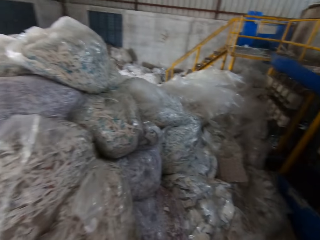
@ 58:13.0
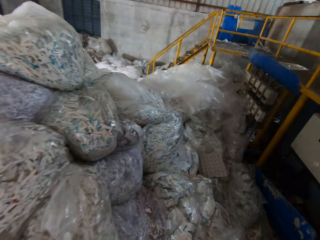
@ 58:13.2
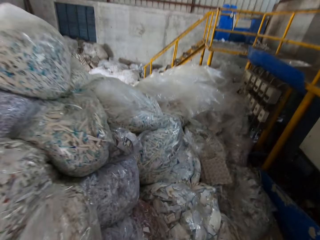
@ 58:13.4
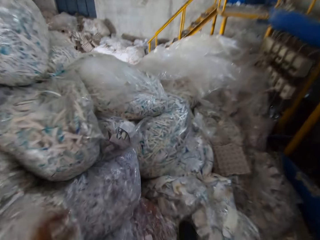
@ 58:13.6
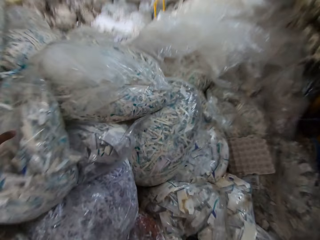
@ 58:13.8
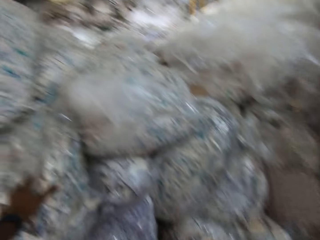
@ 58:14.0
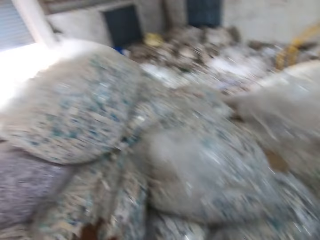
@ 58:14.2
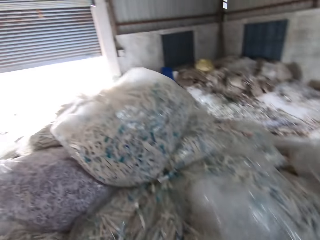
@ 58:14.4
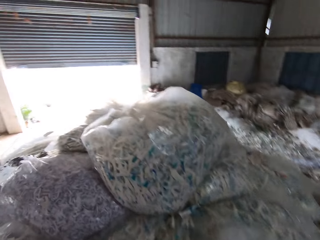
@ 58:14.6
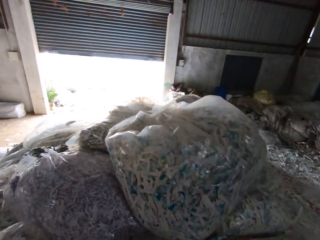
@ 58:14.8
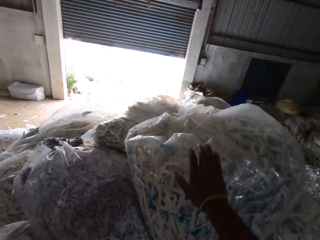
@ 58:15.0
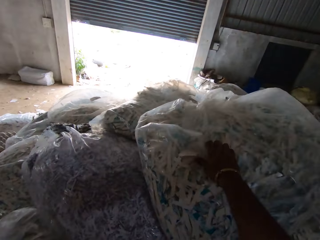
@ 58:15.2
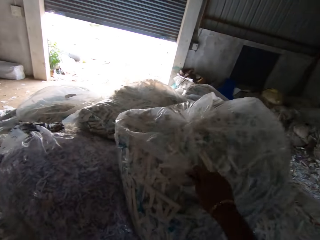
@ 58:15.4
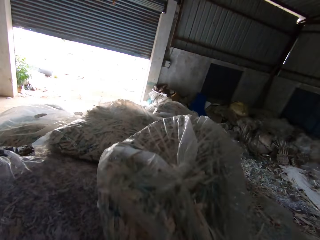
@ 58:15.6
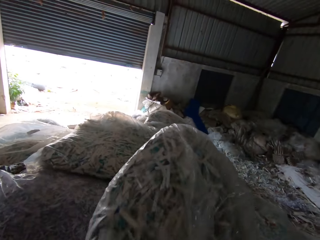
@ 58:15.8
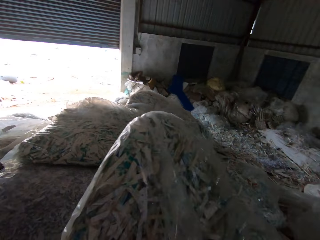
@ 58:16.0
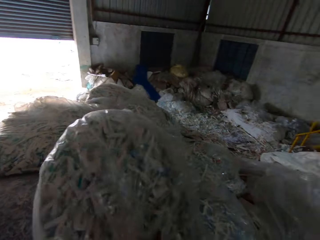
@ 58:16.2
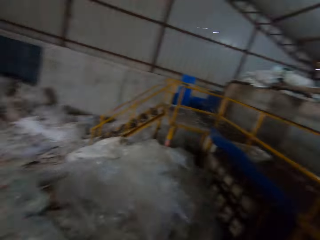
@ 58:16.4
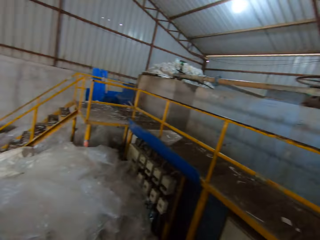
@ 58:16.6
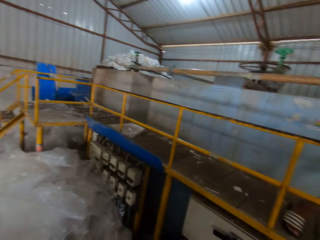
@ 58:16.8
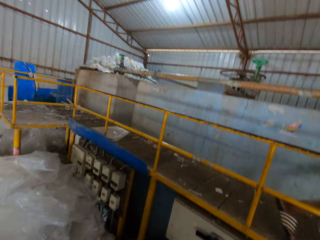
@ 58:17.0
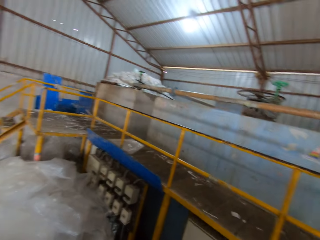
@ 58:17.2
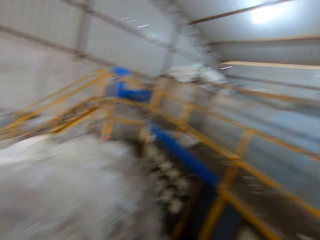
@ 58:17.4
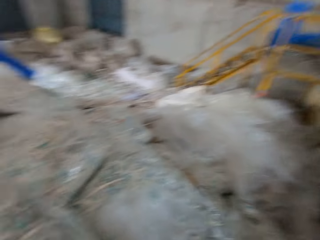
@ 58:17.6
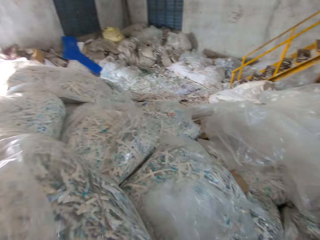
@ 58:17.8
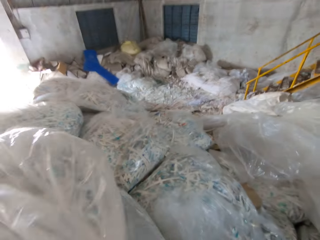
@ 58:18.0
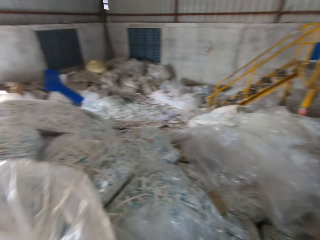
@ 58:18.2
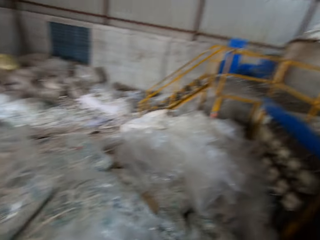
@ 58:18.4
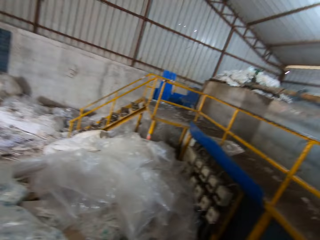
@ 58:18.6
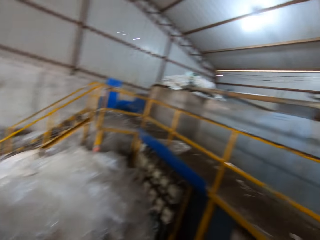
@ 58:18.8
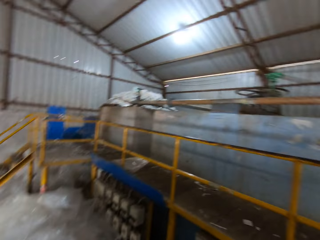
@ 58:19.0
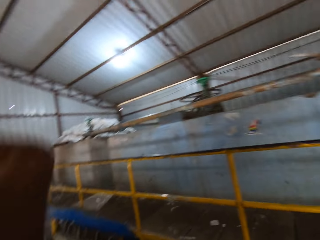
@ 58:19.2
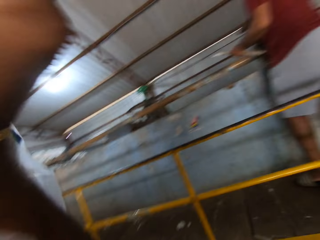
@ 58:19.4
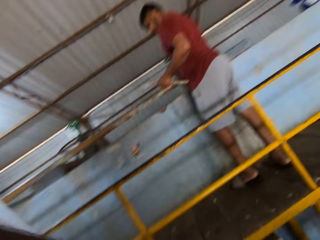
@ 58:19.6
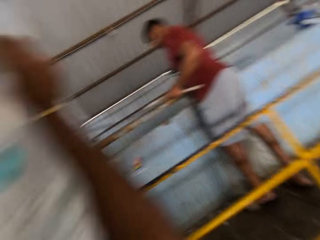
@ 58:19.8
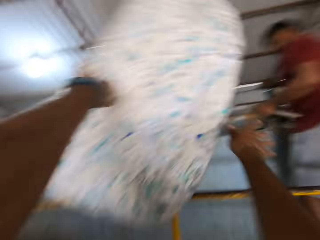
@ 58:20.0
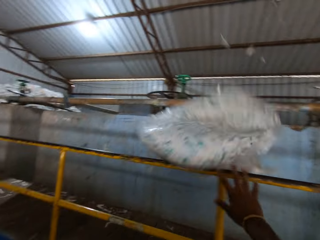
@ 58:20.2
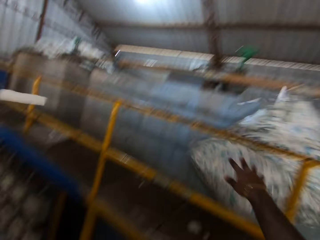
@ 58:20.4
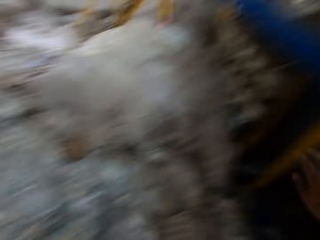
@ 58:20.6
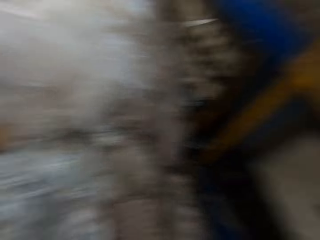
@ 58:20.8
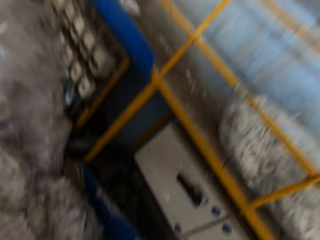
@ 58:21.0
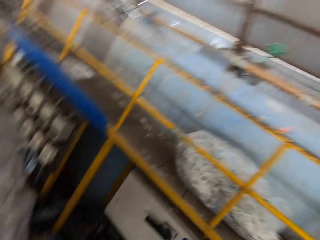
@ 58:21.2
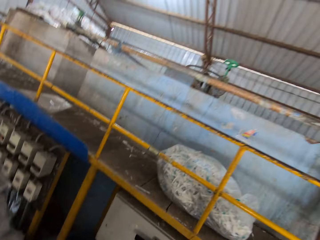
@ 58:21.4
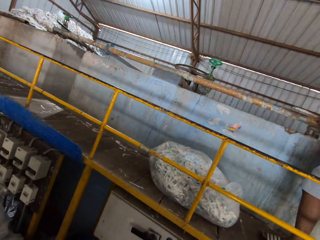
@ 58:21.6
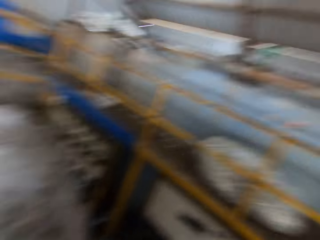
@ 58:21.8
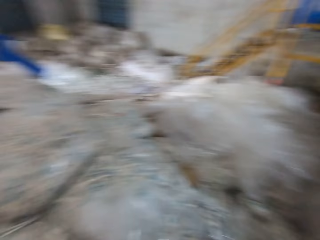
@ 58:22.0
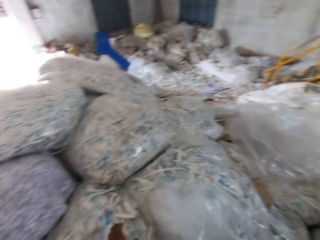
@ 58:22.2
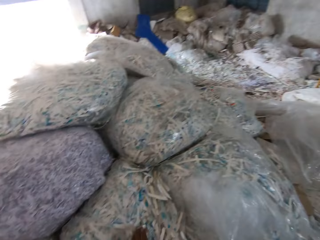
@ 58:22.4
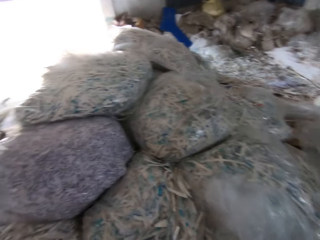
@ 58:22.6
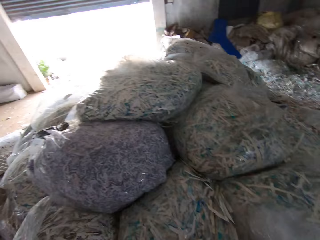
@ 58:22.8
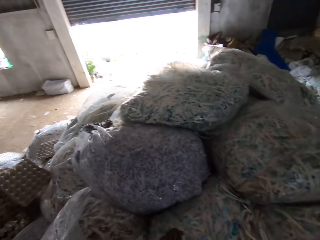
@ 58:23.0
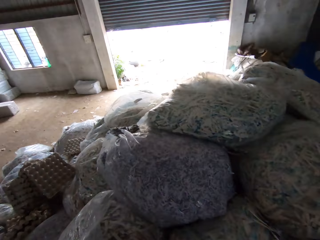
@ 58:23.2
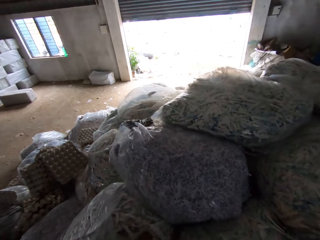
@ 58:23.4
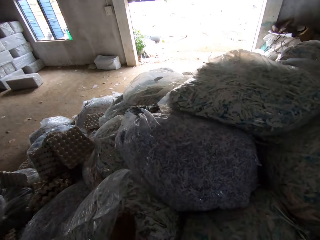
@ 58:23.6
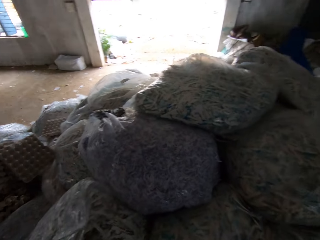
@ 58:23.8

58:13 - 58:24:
The camera wearer picks a bag of shredded paper on the pile of nylon with his right hand and takes it to the metal structure. He throws the bag of shredded paper on the floor with both hands.

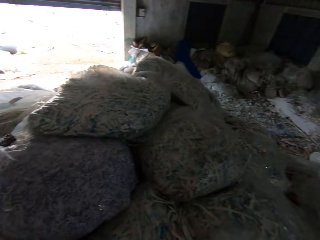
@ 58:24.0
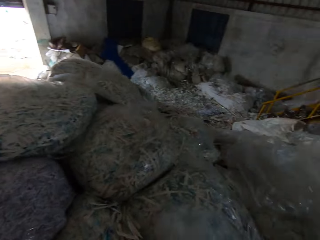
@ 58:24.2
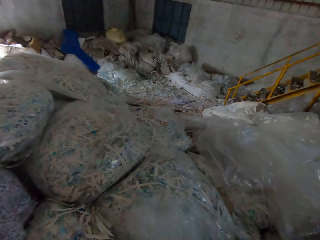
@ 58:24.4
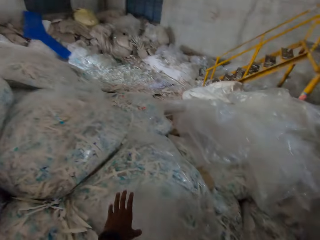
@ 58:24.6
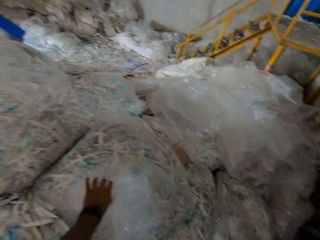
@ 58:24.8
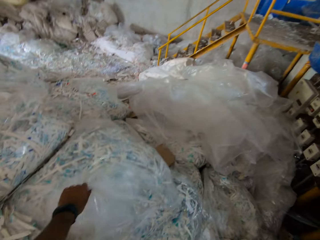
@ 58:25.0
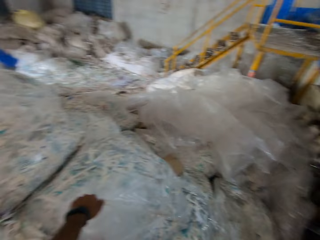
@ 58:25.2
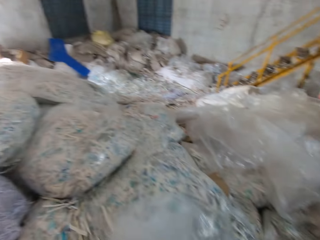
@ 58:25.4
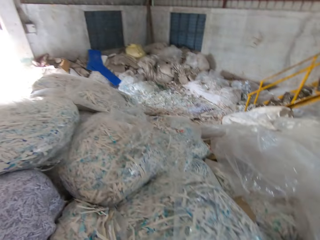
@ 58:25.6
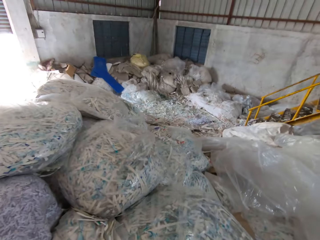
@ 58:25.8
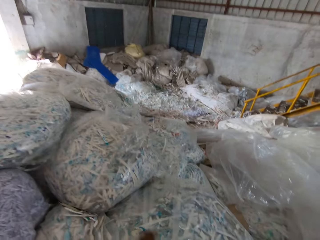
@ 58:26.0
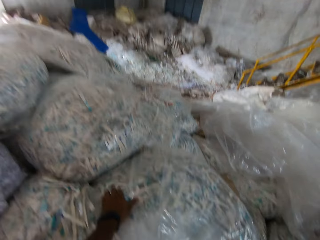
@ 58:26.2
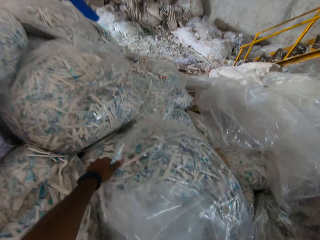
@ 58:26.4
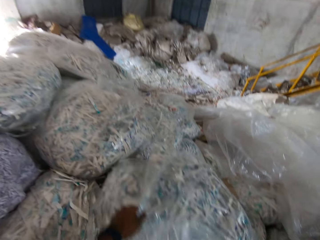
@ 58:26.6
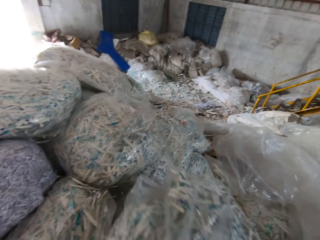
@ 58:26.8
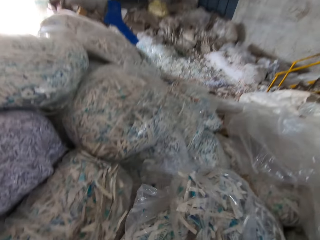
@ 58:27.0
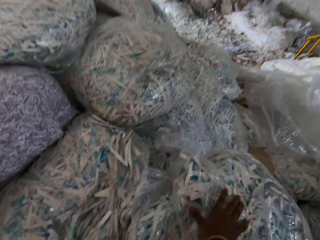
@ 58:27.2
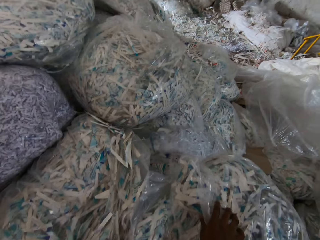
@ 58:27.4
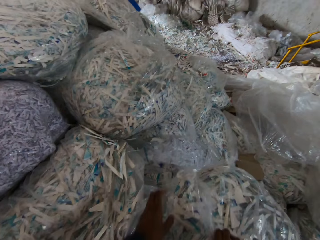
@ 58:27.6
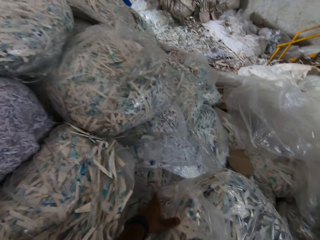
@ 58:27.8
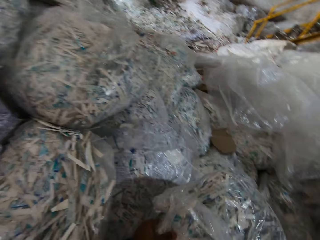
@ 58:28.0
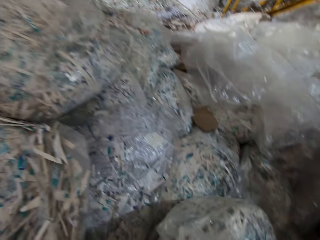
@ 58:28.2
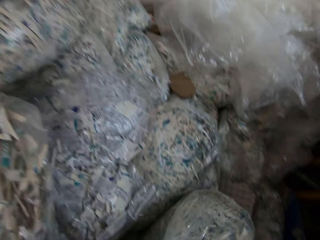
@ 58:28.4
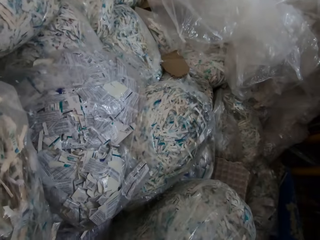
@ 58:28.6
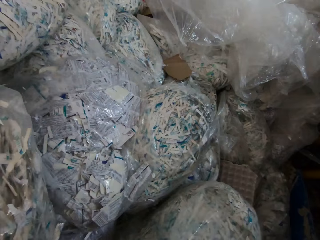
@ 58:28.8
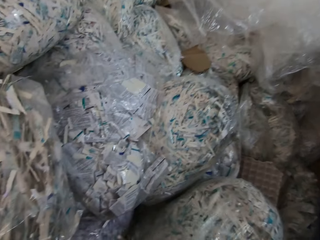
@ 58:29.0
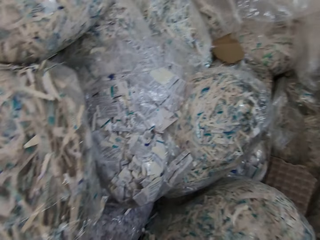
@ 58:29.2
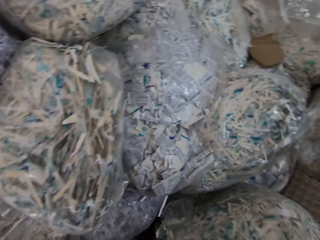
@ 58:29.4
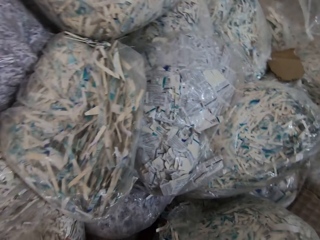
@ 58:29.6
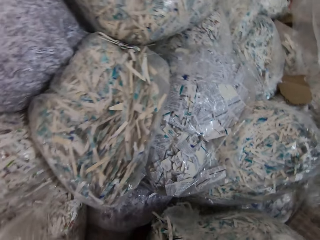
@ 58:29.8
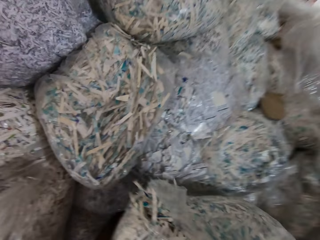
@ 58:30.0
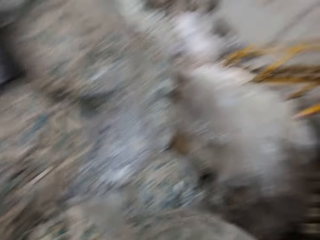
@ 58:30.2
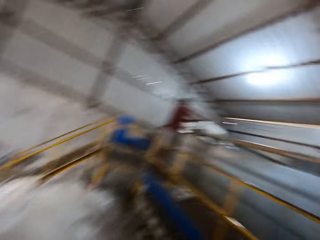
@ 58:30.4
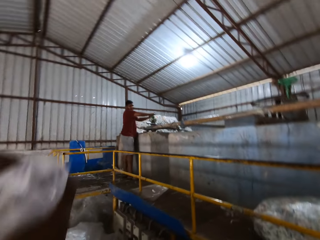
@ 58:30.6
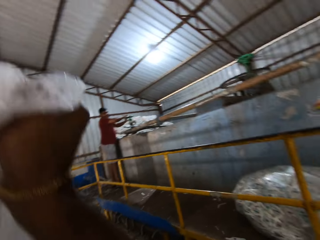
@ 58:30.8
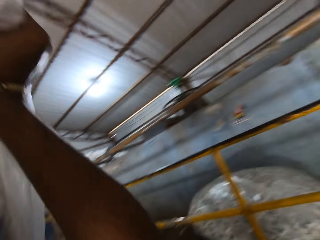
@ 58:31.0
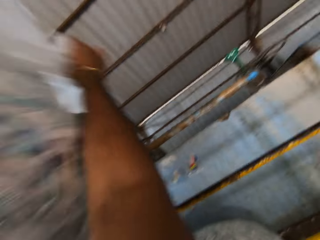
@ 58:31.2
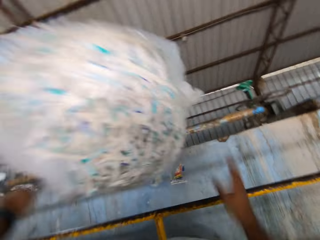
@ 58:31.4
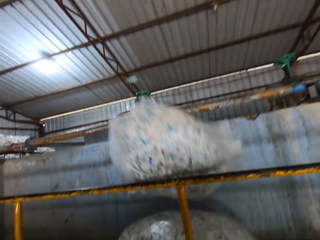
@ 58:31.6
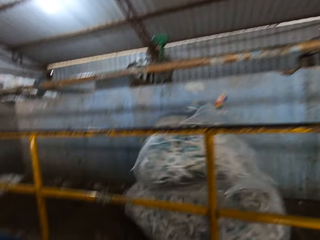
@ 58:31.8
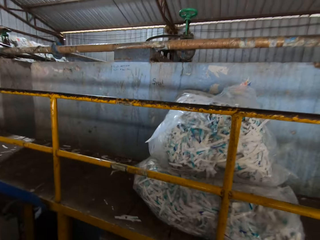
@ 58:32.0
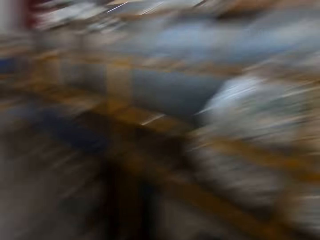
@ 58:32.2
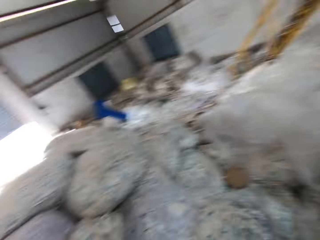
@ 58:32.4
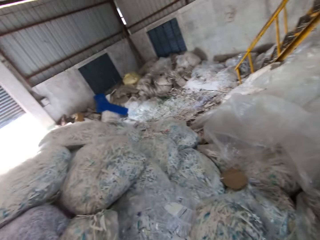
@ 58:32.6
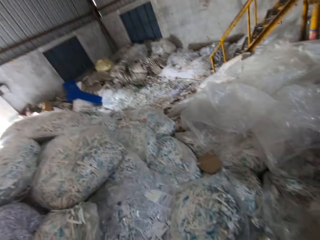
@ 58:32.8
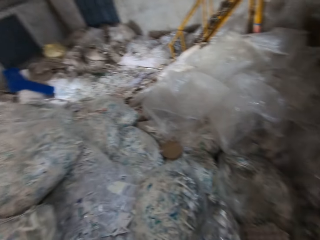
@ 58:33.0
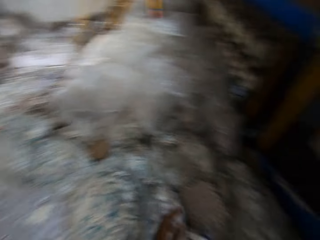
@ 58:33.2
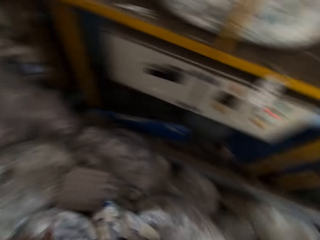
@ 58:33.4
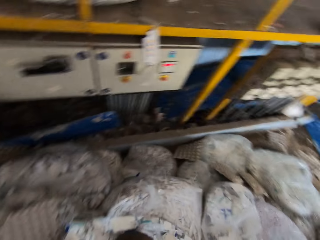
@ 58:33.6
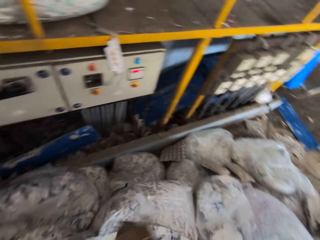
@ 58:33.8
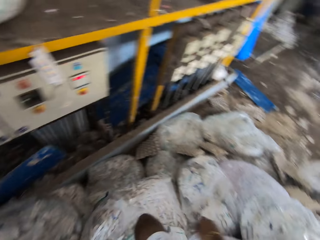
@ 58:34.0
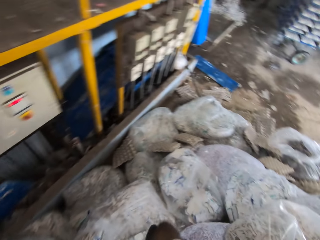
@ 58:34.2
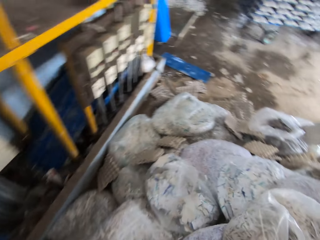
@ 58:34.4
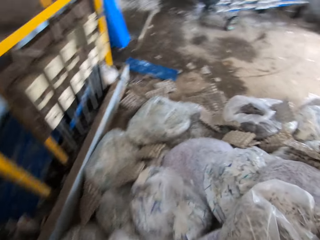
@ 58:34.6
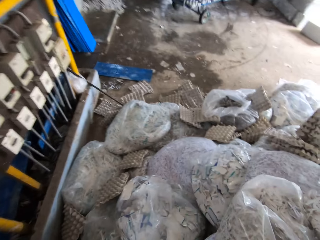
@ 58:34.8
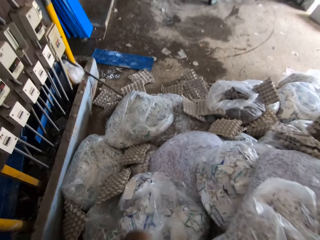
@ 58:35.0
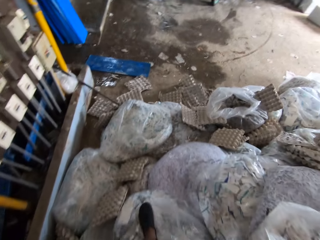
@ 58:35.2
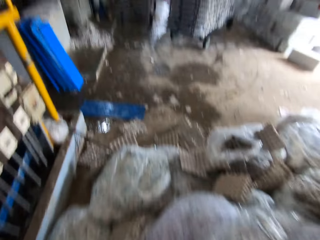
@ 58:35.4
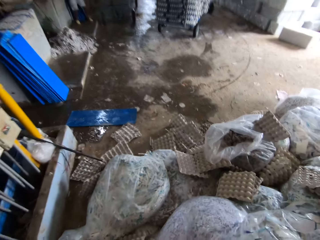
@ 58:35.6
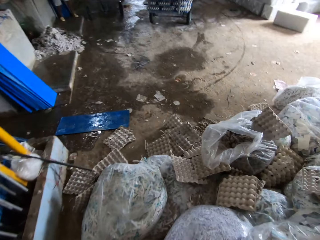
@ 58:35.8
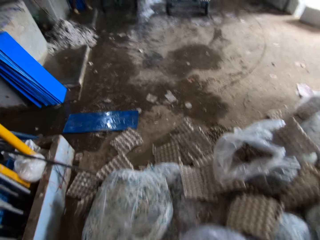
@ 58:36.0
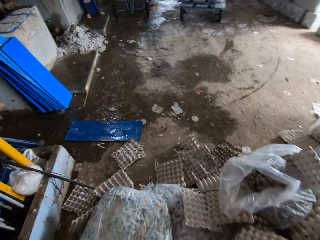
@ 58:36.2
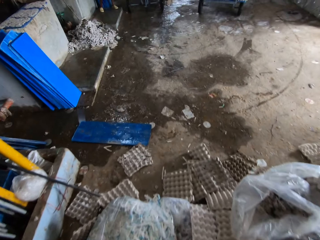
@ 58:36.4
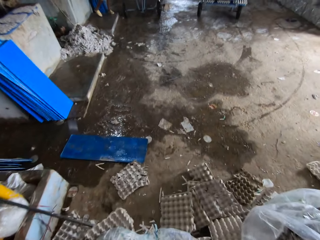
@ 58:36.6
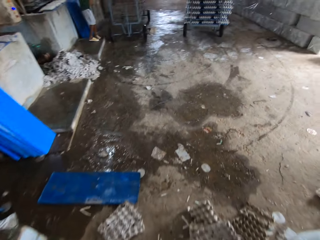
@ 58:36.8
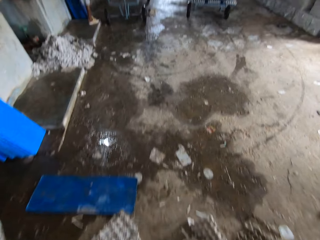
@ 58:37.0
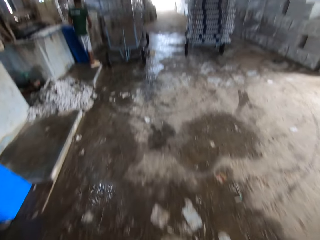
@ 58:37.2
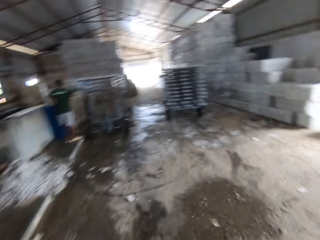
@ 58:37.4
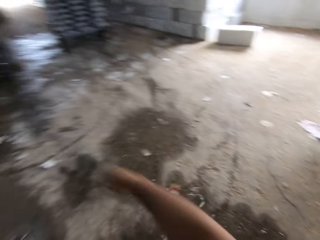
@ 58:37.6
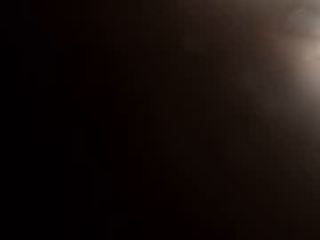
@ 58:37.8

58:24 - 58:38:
The camera wearer picks a bag of shredded paper from the pile of bags with both hands. They throw the bag of shredded paper to a floor with both hands. They walk.
